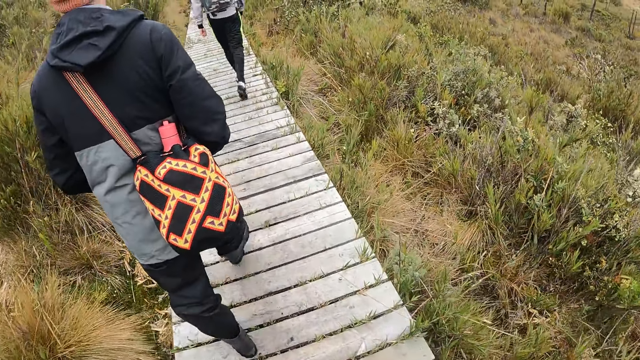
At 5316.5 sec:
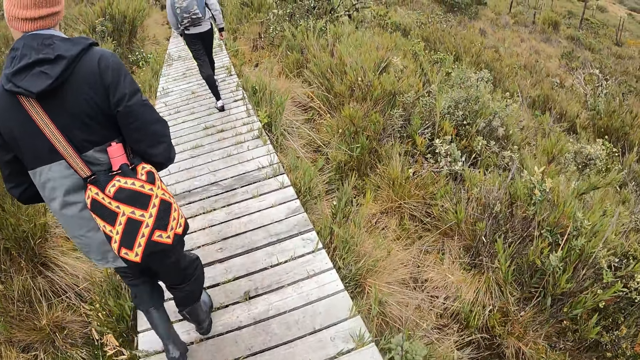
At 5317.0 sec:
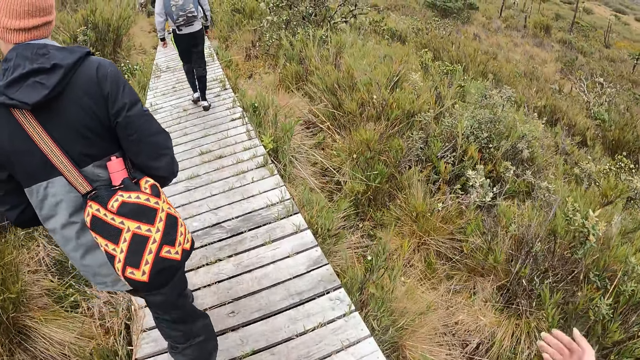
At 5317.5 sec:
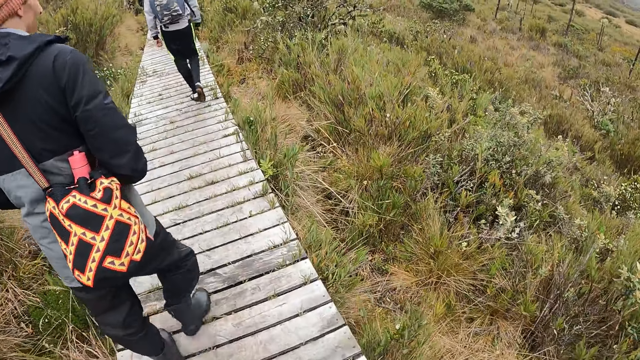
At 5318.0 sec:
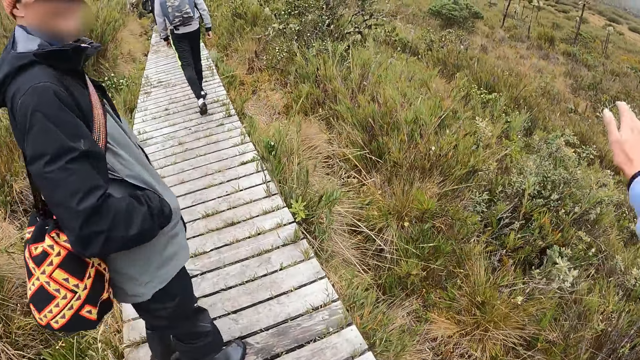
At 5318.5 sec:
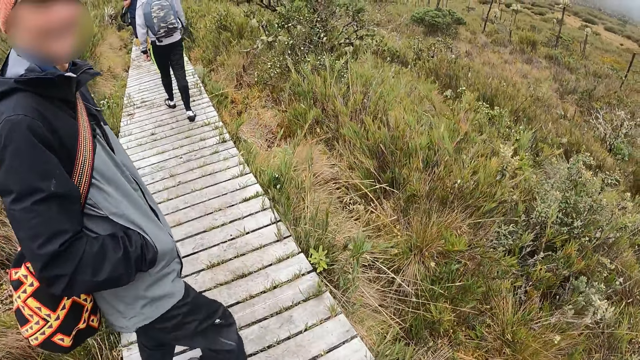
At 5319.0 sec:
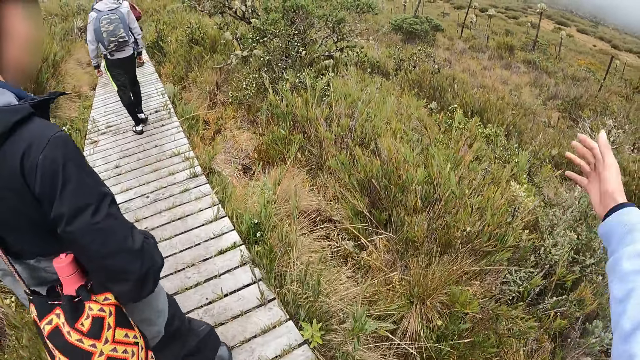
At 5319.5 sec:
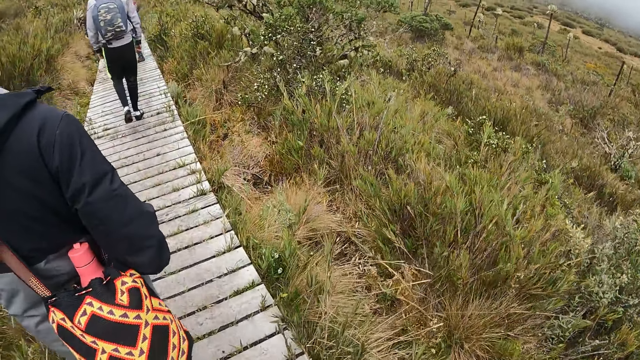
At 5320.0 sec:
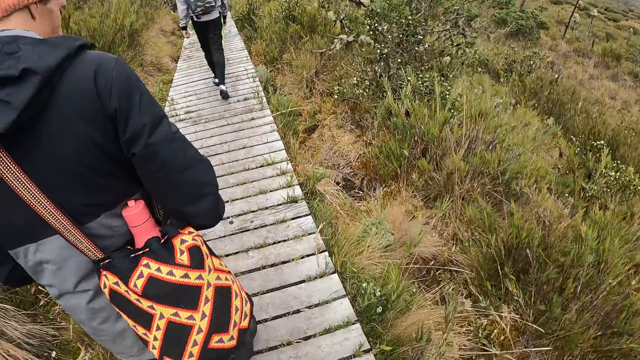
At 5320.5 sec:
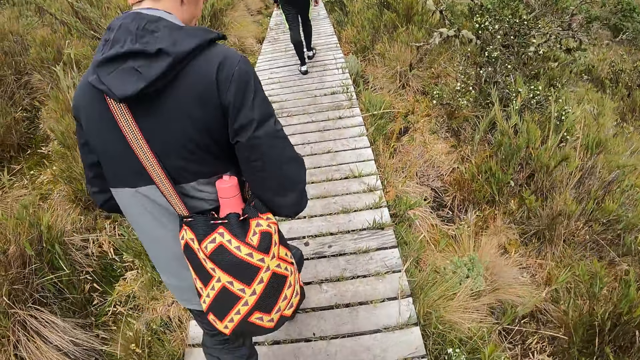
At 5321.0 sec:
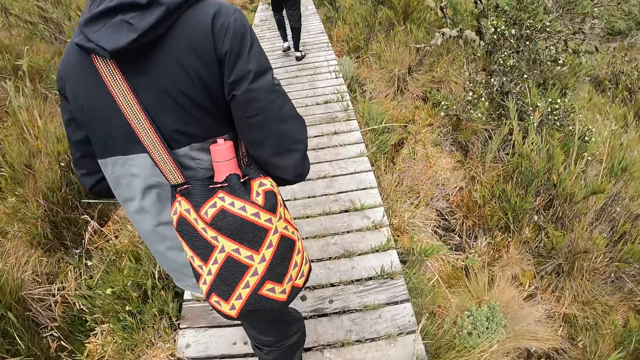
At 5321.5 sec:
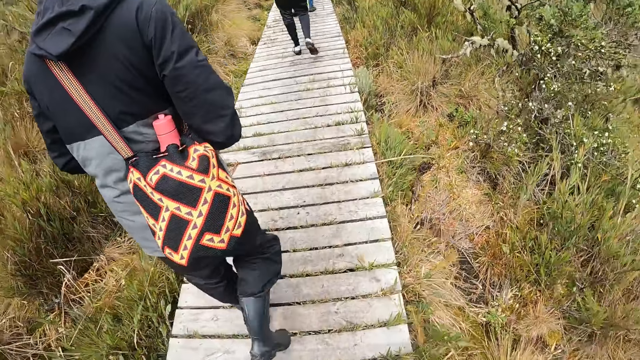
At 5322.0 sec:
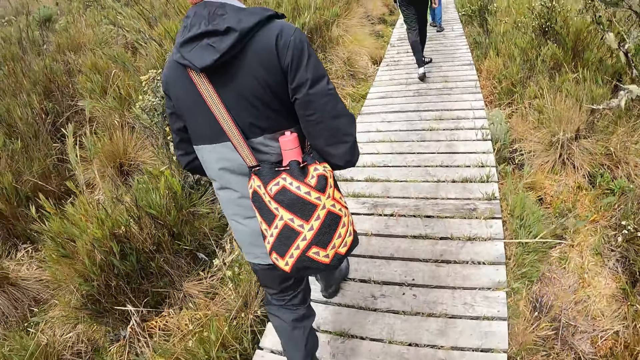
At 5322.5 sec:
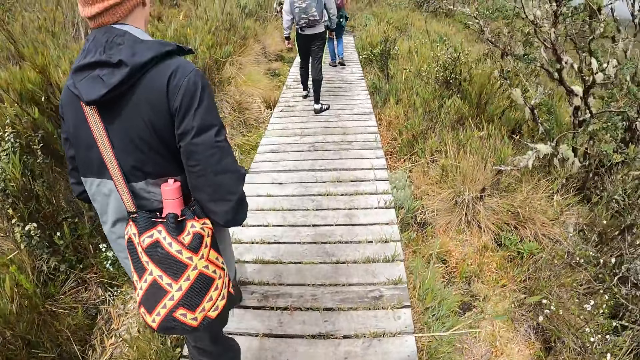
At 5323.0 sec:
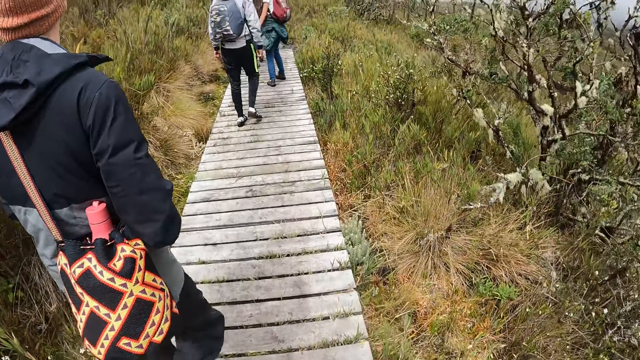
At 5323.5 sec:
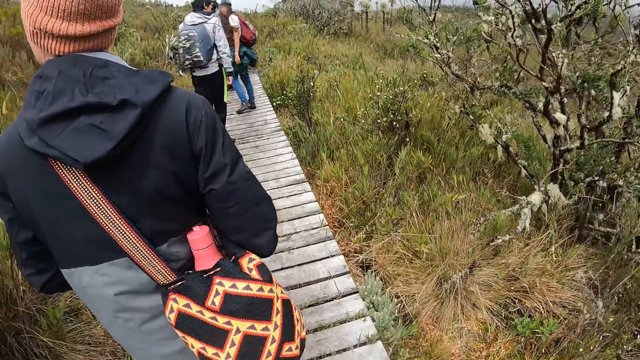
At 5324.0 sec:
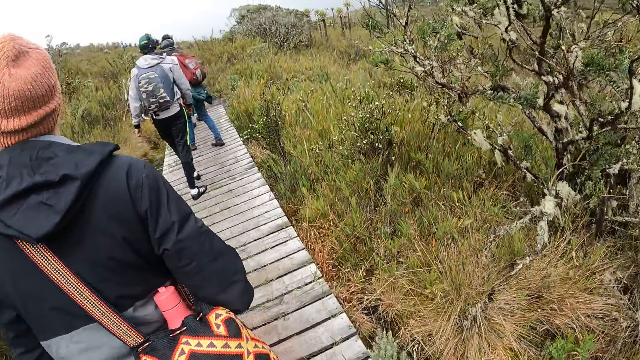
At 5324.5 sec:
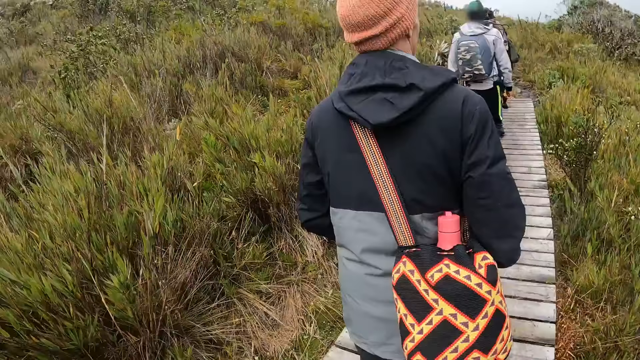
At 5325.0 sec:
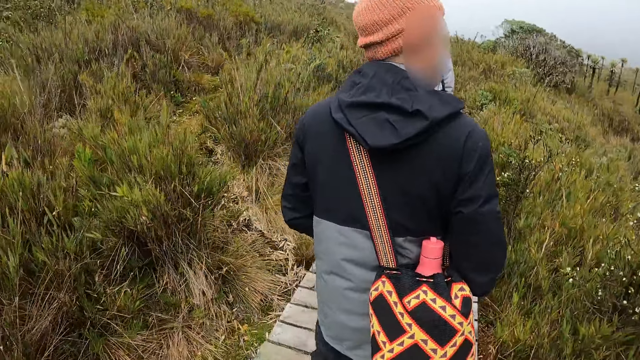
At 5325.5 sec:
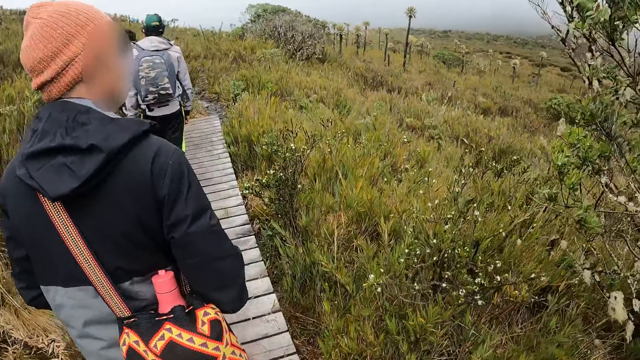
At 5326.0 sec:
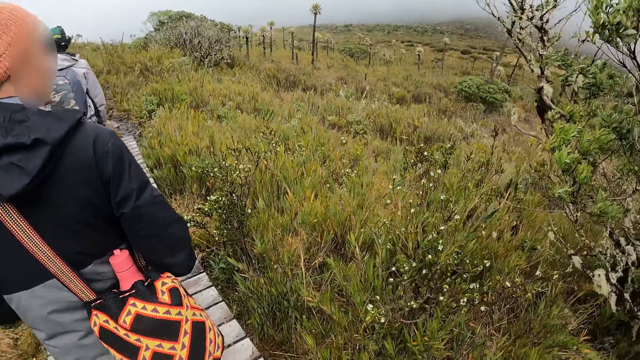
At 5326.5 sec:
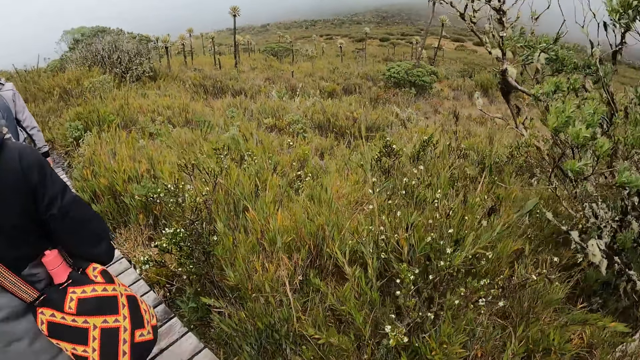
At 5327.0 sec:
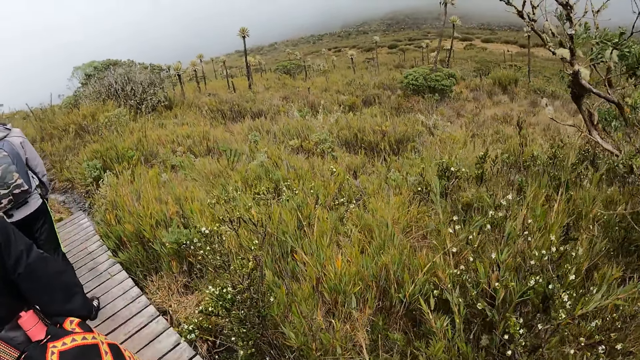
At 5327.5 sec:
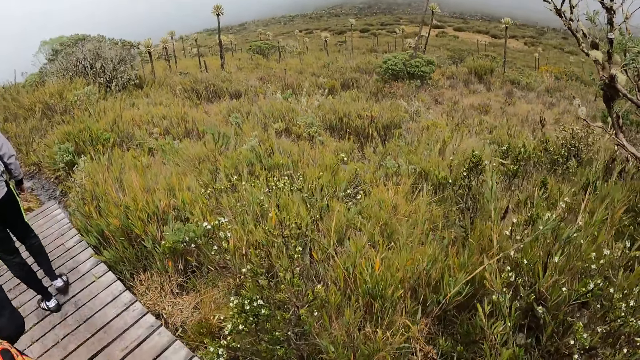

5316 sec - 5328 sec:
A person turns. The person walks on a walkway. The camera wearer walks on the walkway.

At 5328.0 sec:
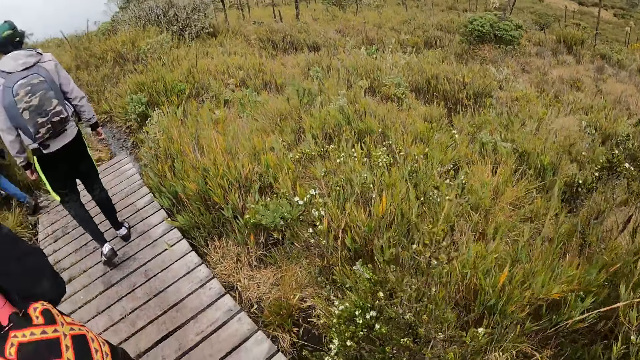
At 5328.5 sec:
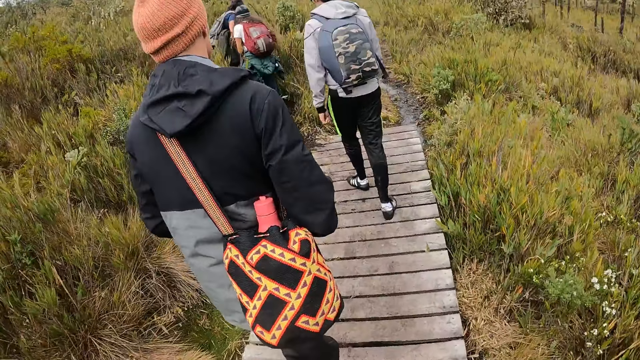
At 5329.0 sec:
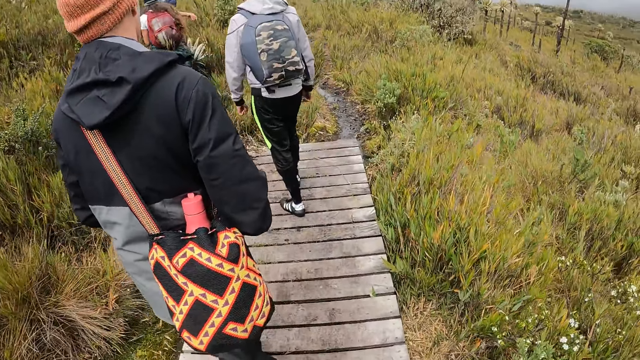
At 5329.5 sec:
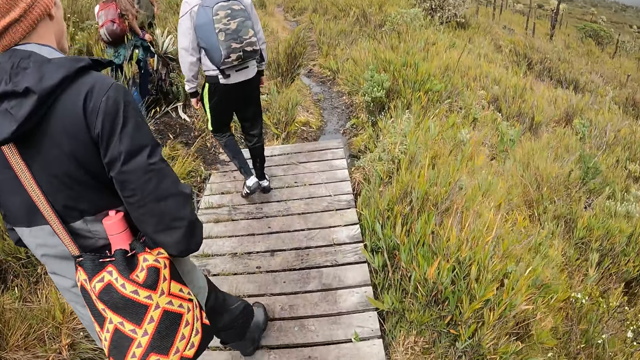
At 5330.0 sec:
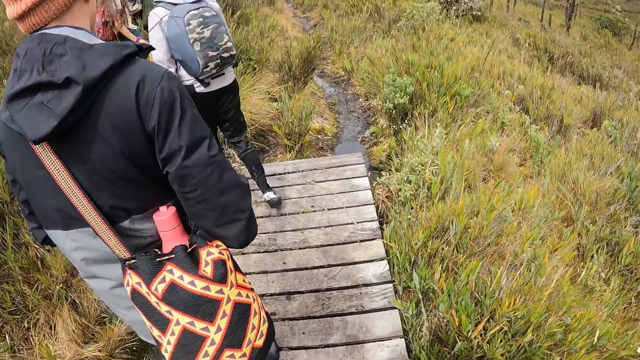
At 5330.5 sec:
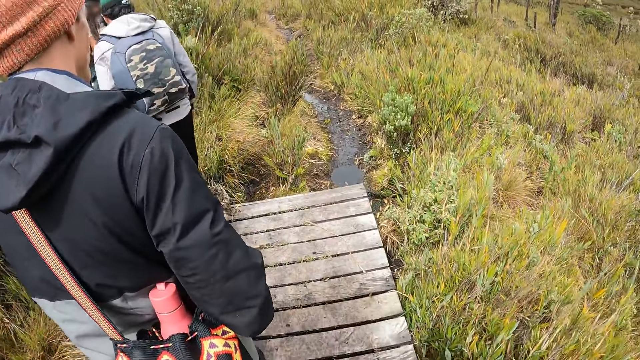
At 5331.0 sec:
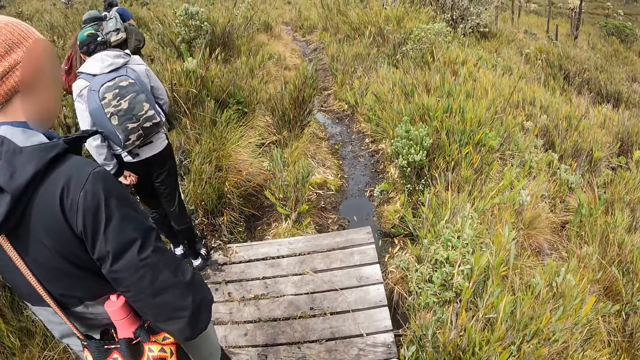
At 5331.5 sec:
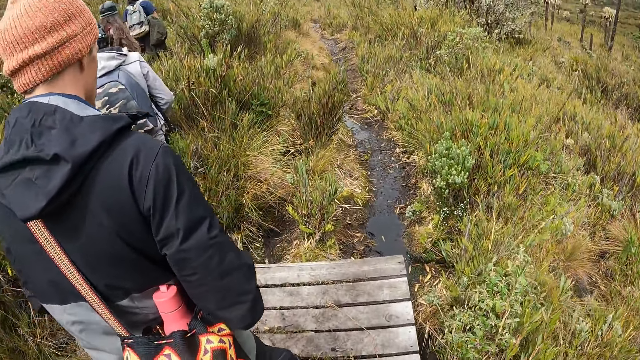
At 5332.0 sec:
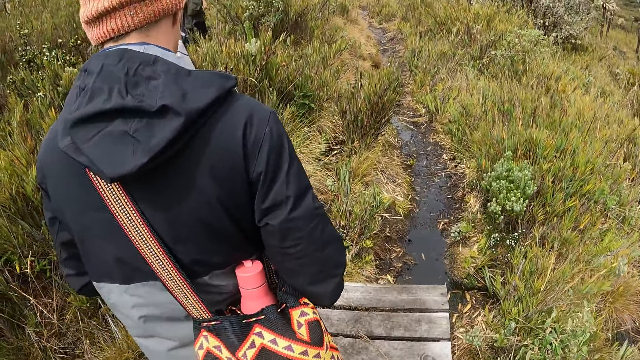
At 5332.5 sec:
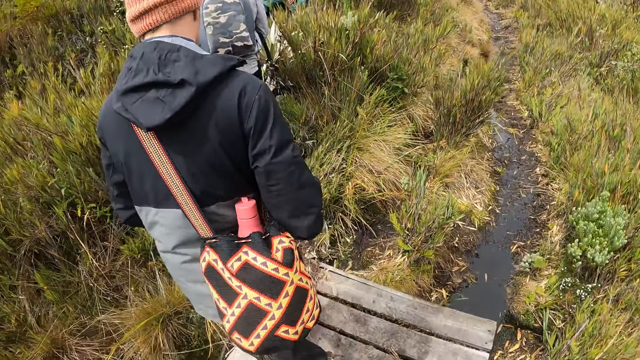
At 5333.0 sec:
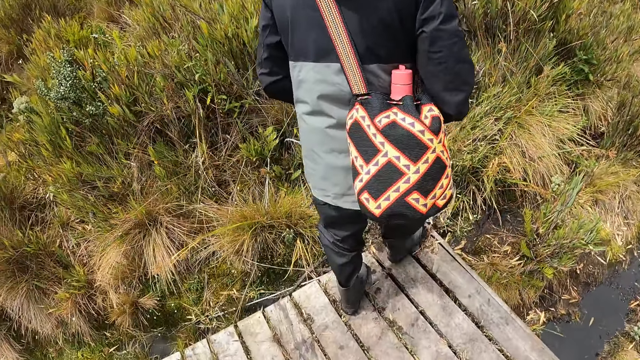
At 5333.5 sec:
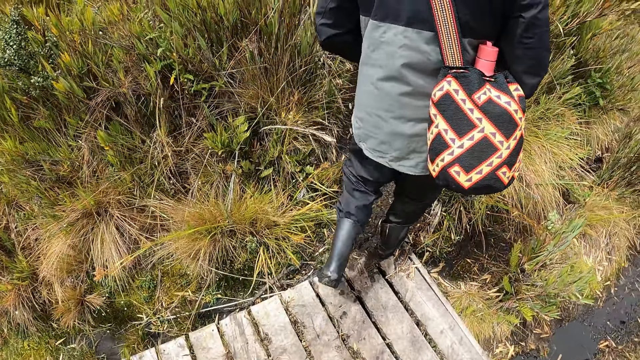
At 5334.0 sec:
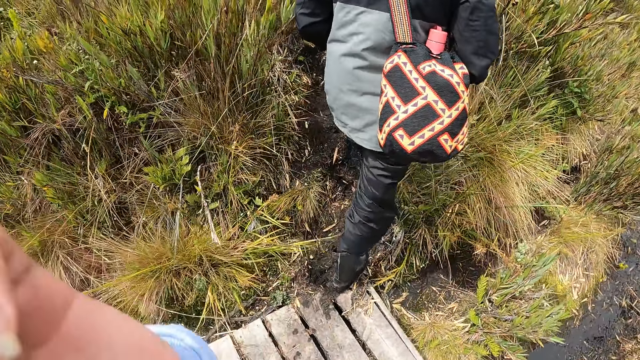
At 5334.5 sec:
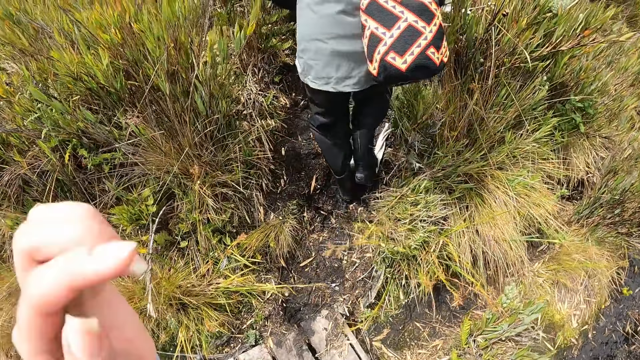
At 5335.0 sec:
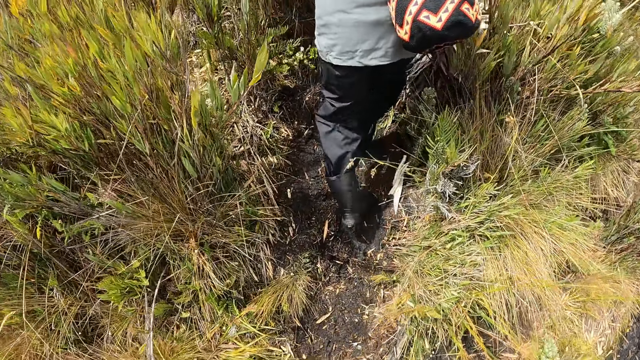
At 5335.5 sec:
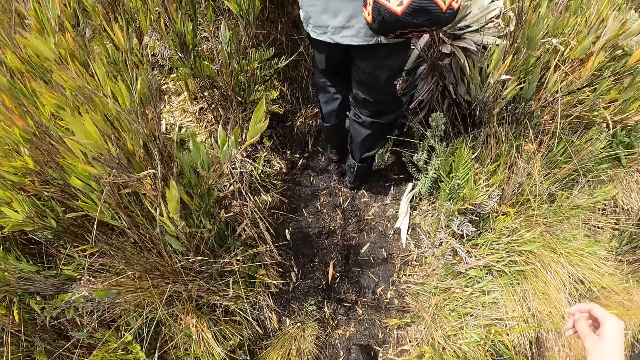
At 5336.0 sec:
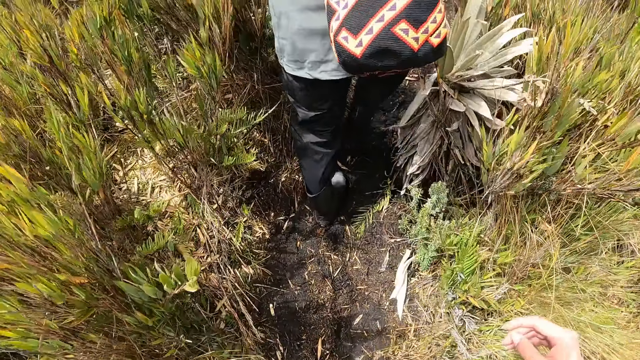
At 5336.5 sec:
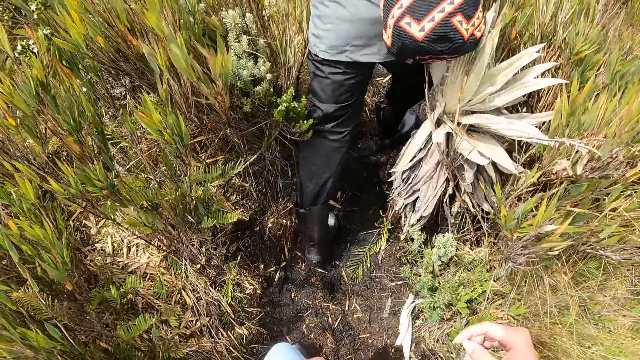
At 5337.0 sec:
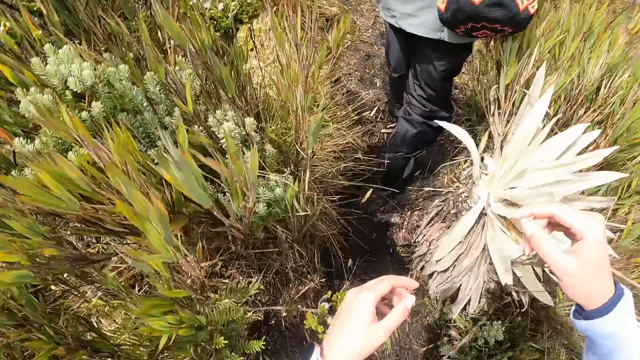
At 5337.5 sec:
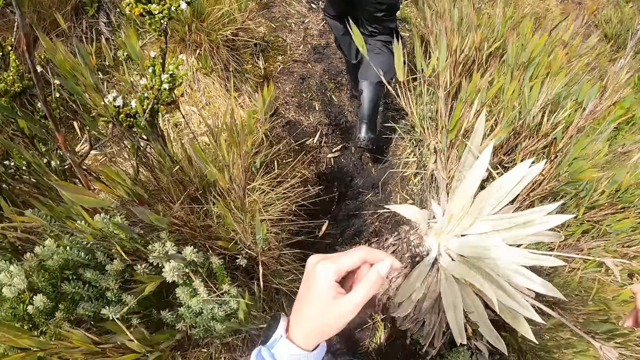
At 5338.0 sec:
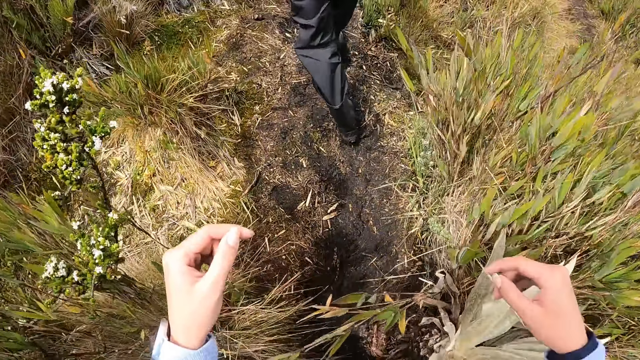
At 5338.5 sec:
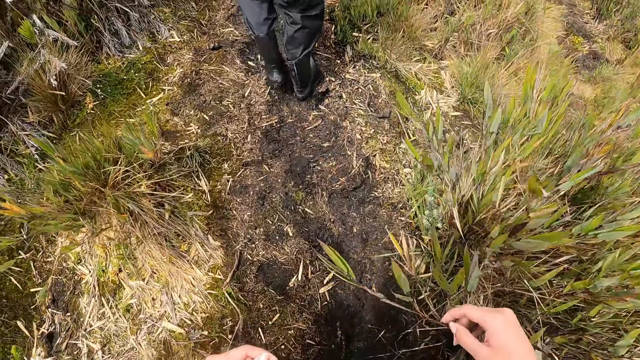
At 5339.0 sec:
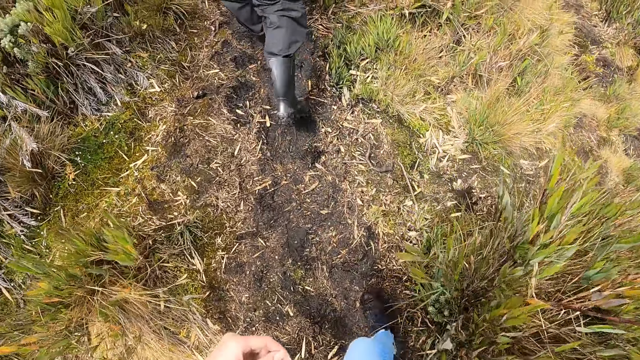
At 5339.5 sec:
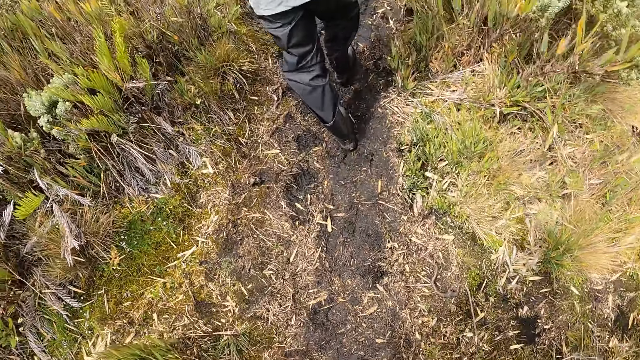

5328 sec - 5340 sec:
A person walks on mud. Another person walks on the mud. The camera wearer walks on the mud.
